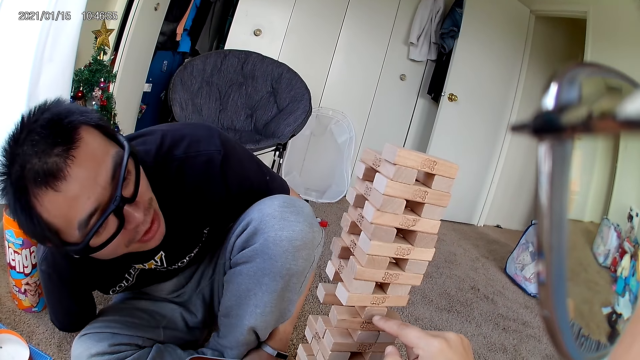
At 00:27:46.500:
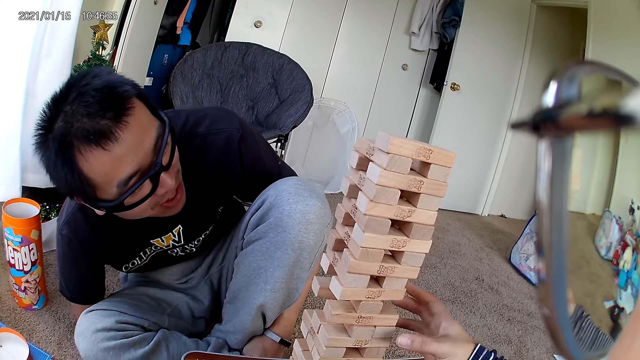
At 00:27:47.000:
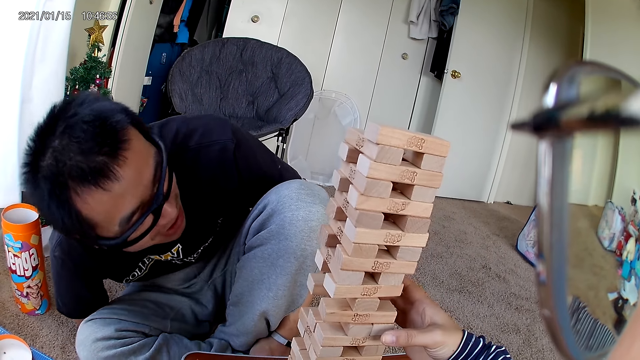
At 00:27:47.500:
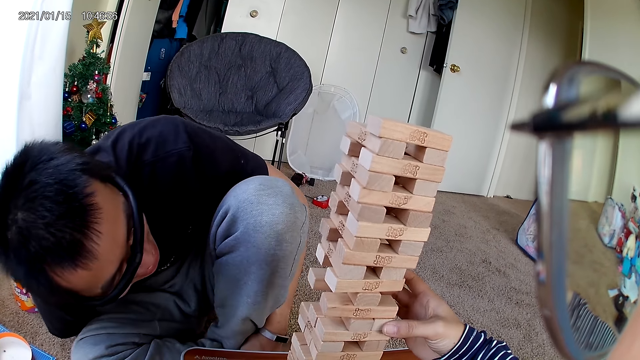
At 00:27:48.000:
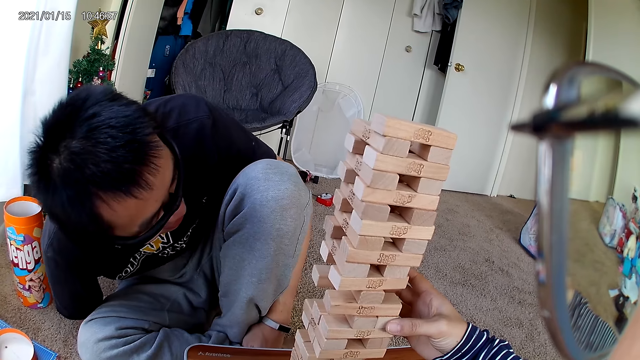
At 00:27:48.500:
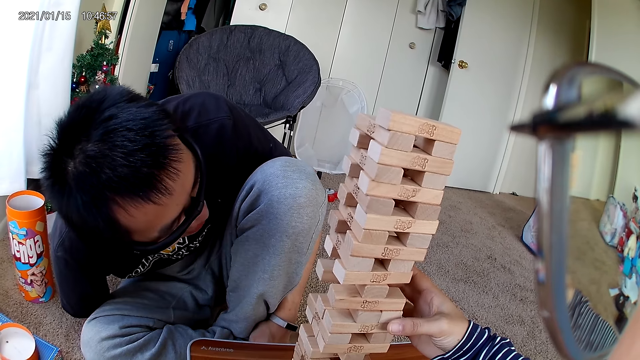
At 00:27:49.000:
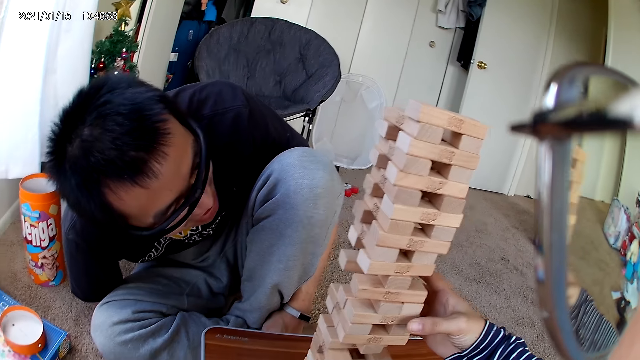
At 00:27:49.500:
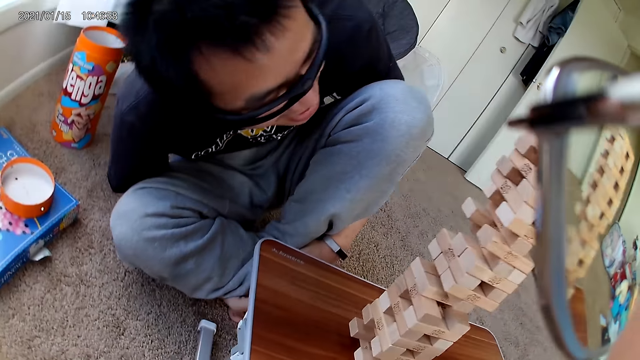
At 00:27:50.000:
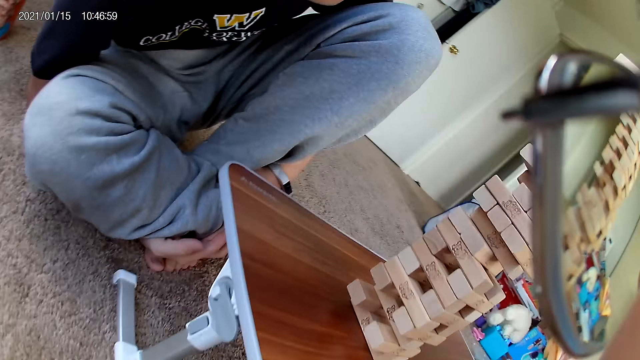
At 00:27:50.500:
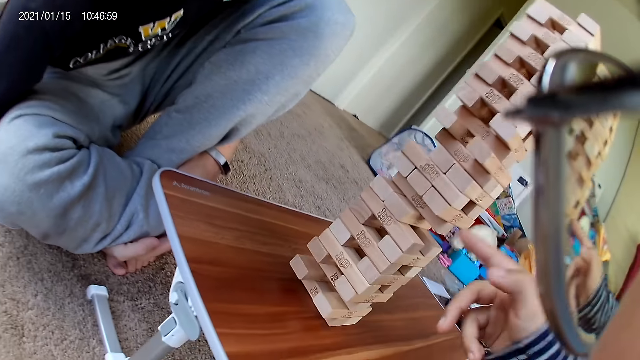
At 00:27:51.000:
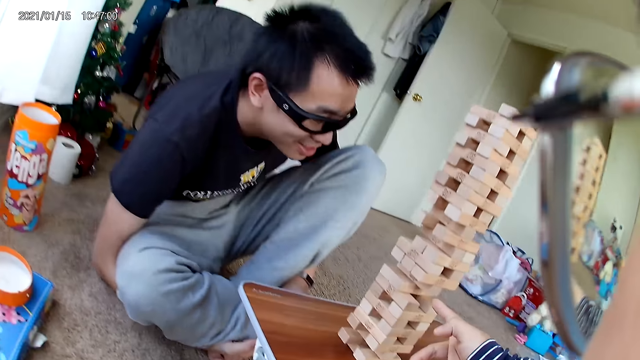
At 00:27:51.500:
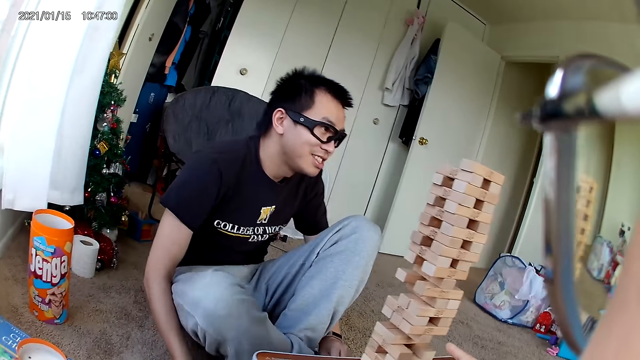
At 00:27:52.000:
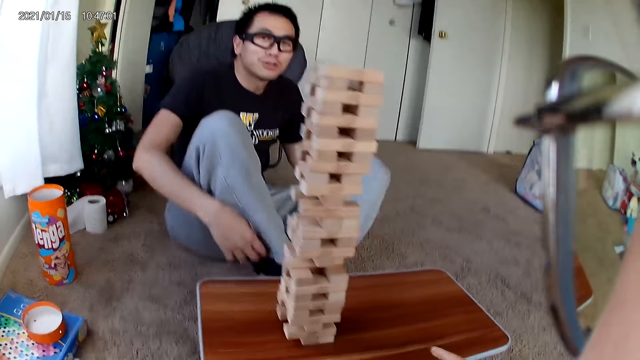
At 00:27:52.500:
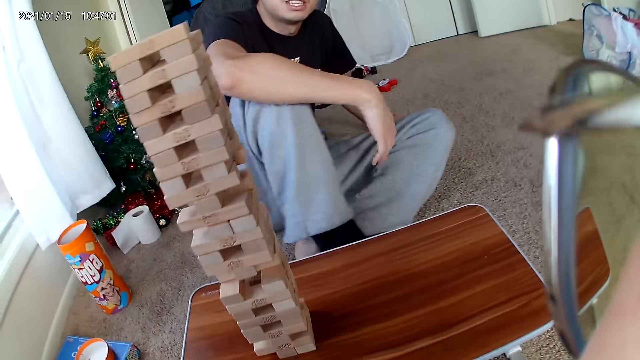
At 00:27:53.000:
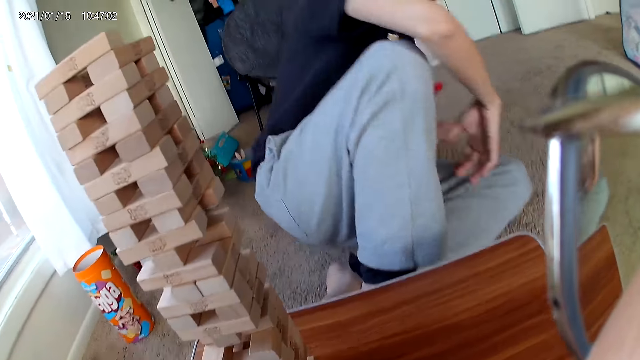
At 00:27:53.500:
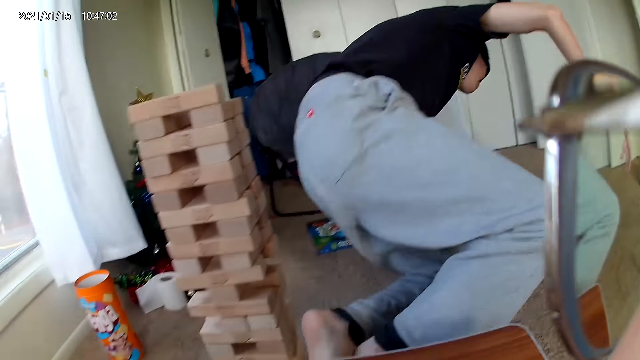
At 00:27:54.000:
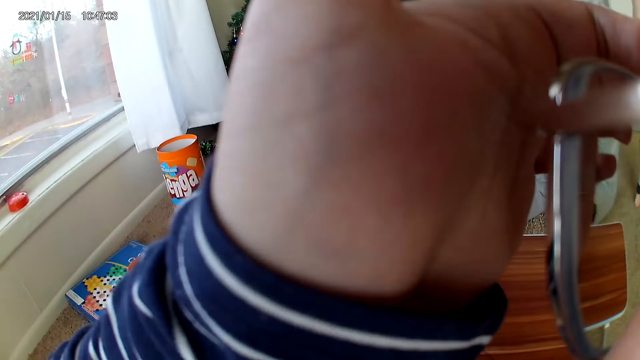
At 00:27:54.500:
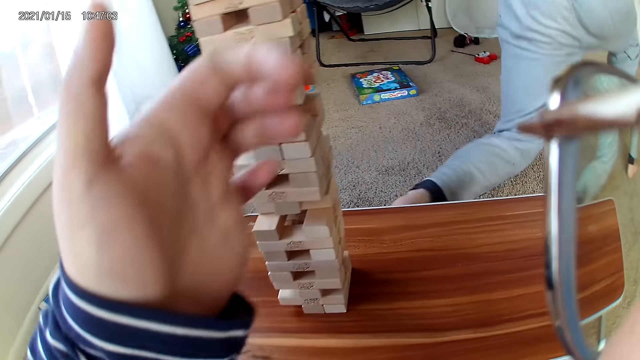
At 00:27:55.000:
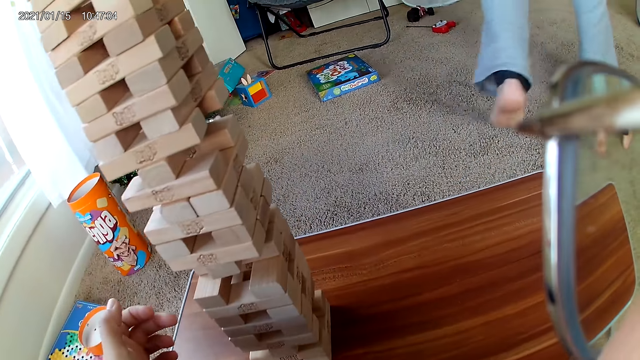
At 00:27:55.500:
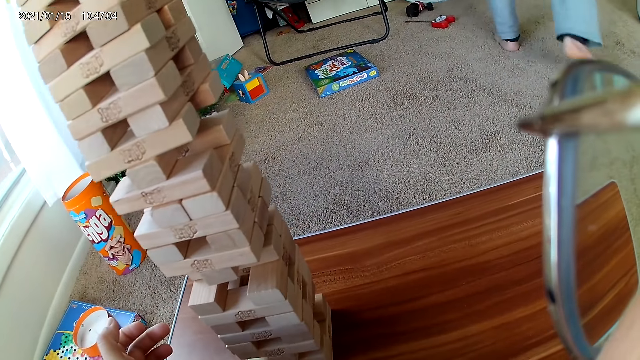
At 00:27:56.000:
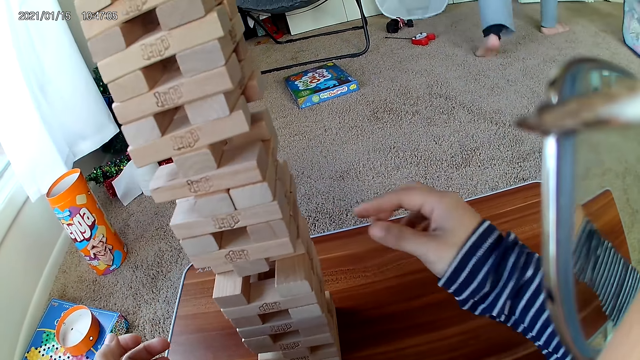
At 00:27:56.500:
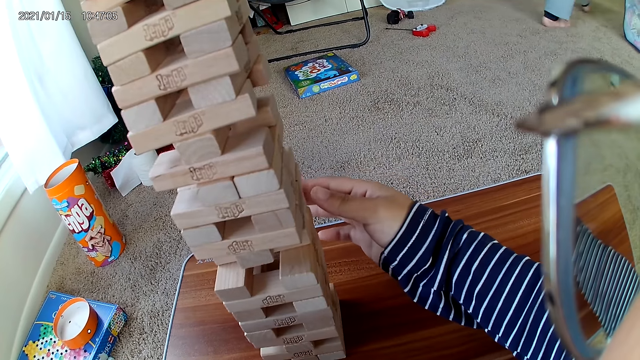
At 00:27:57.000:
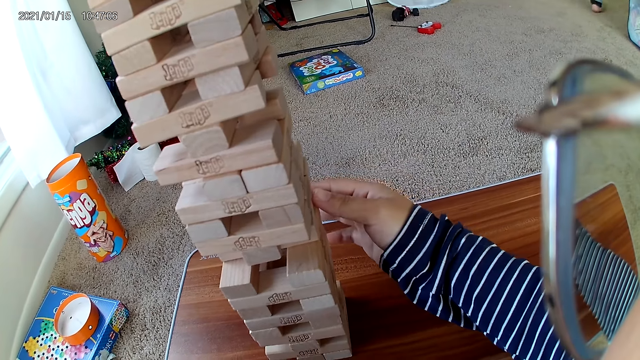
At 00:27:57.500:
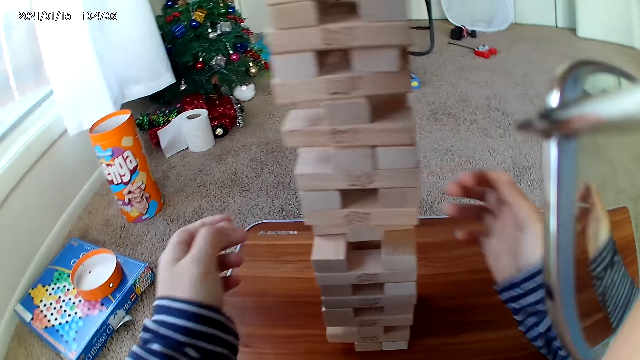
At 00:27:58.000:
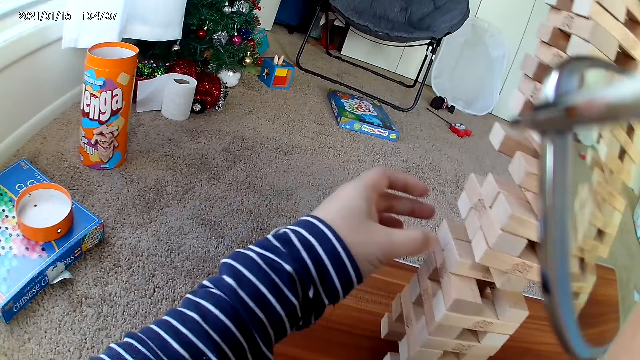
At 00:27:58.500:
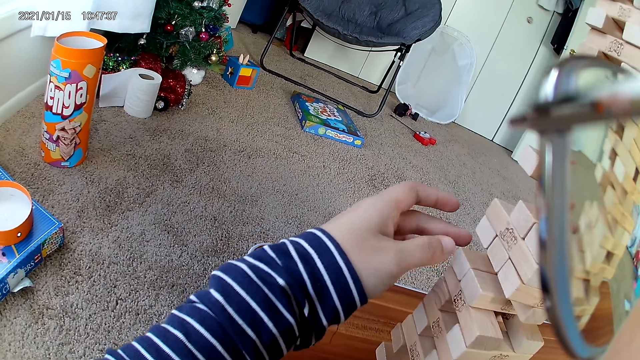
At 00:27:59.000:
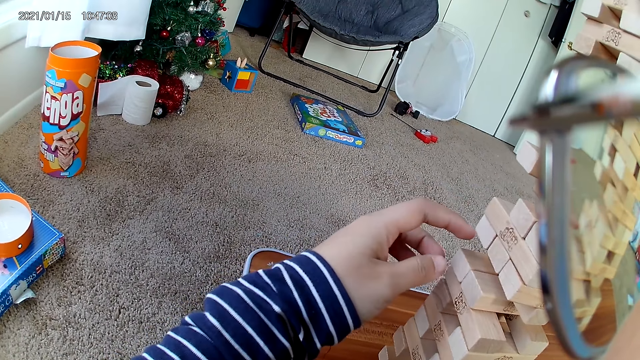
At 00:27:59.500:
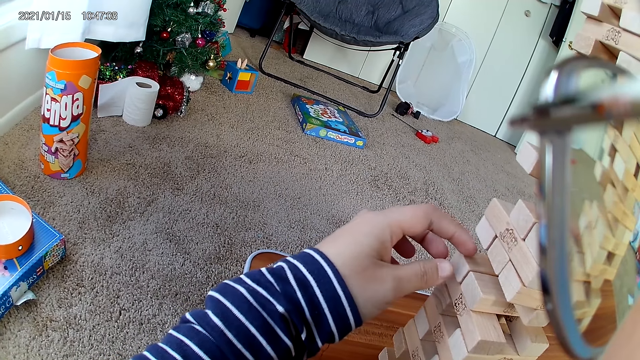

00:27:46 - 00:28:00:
The camera wearer touches a piece in the wooden puzzle with her right hand. She holds the block. She looks around. She interacts with a man. The man stands from the ground. The camera wearer cleans her eye with her left hand. The man walks out of the room. The camera wearer hovers her right hand through the wooden puzzle. She holds the block. She removes a piece from the wooden puzzle with her left hand.

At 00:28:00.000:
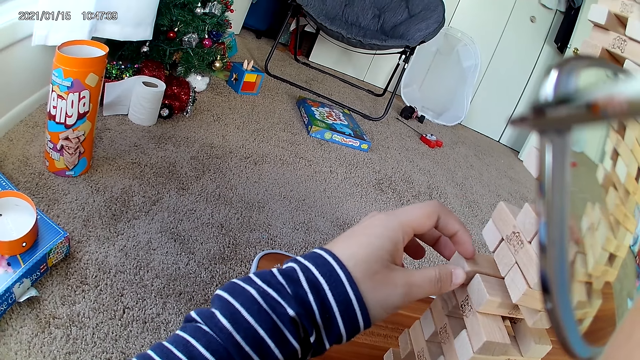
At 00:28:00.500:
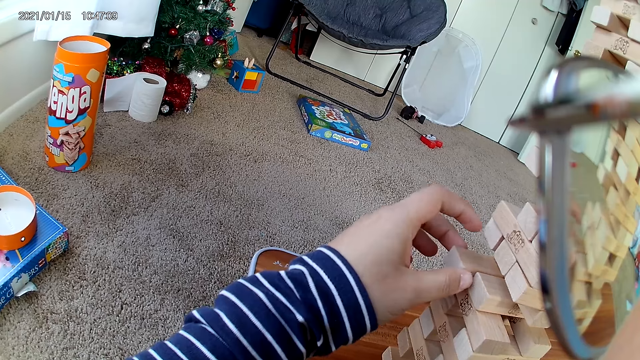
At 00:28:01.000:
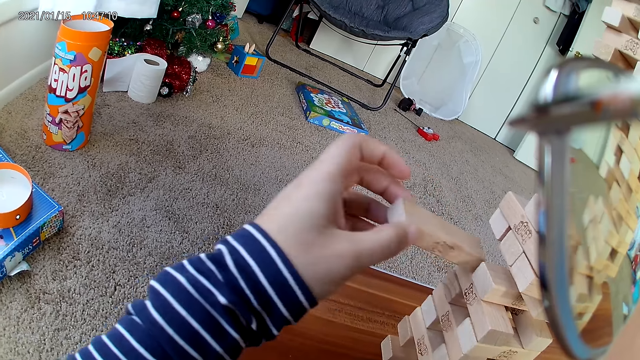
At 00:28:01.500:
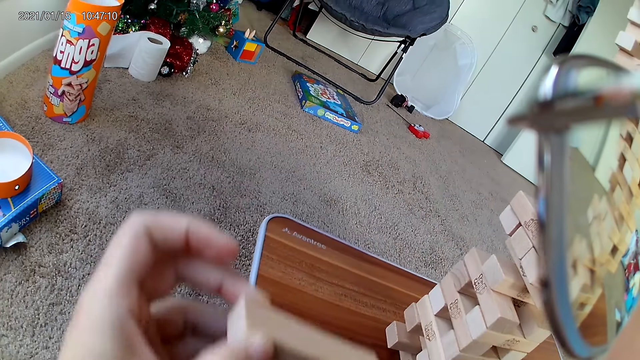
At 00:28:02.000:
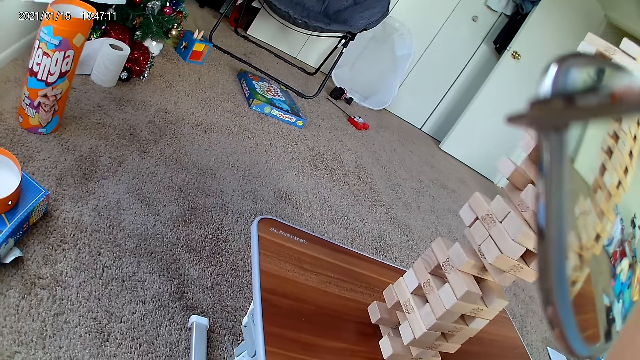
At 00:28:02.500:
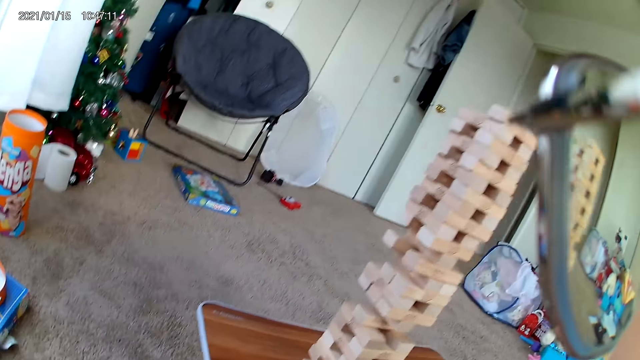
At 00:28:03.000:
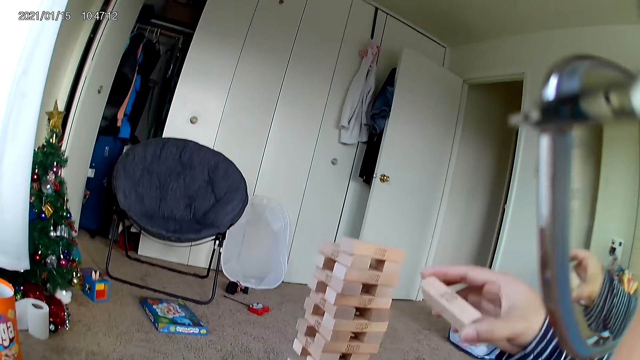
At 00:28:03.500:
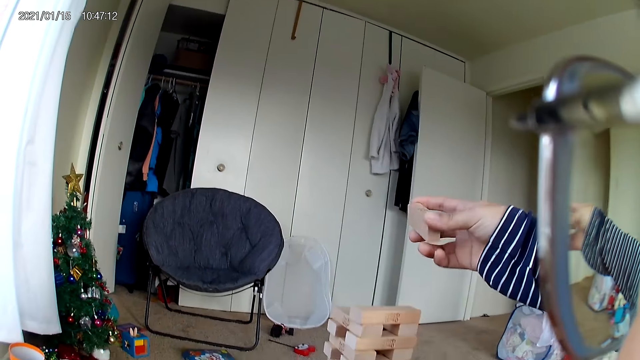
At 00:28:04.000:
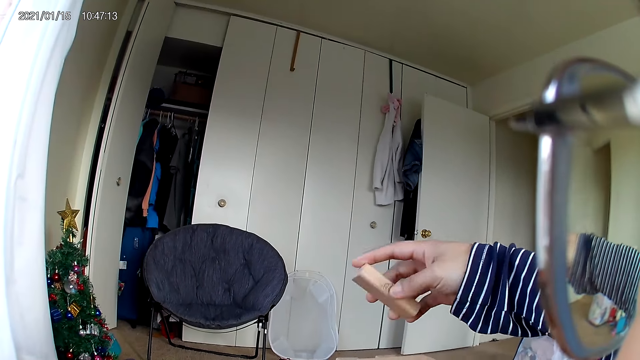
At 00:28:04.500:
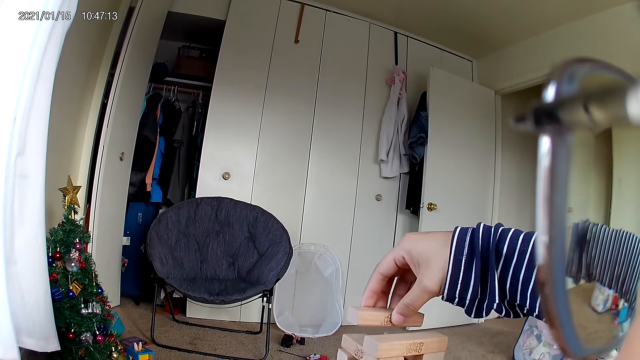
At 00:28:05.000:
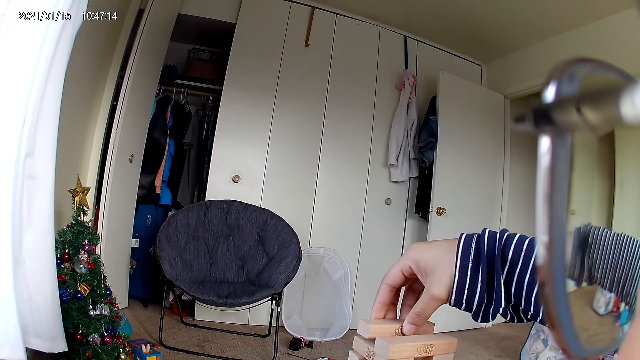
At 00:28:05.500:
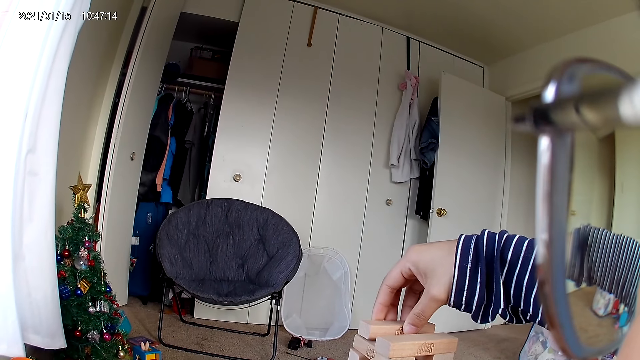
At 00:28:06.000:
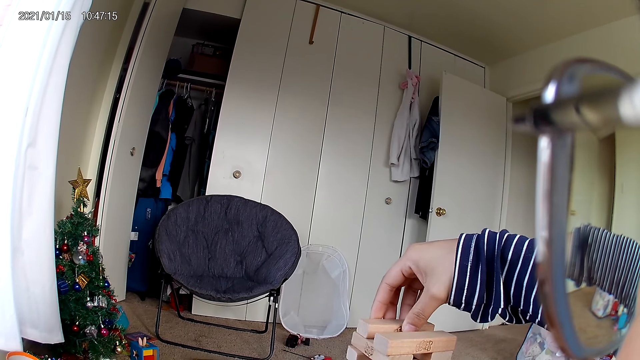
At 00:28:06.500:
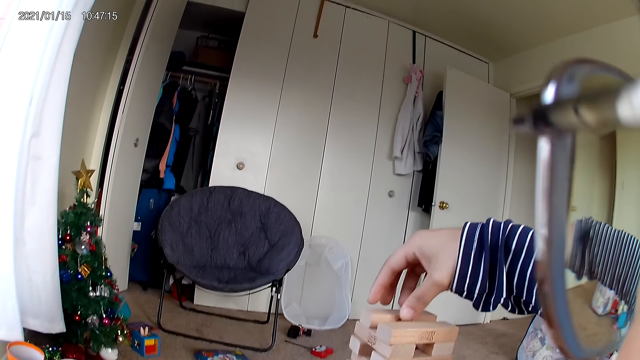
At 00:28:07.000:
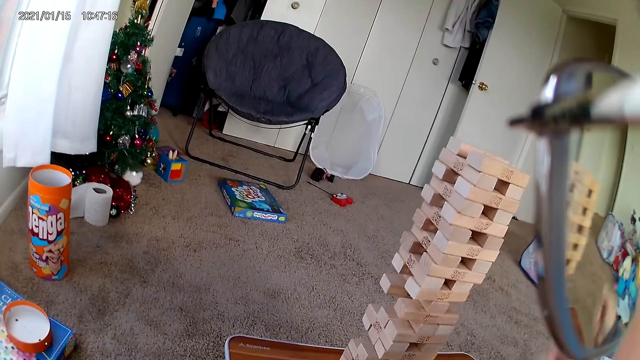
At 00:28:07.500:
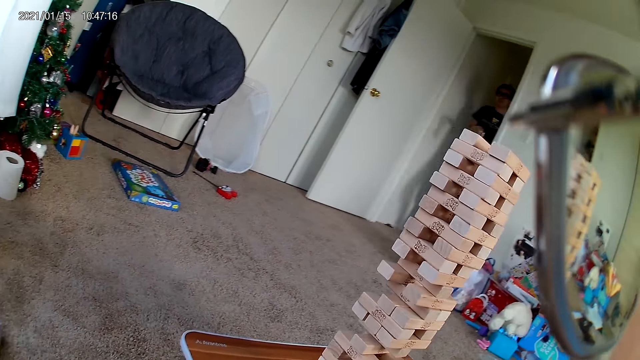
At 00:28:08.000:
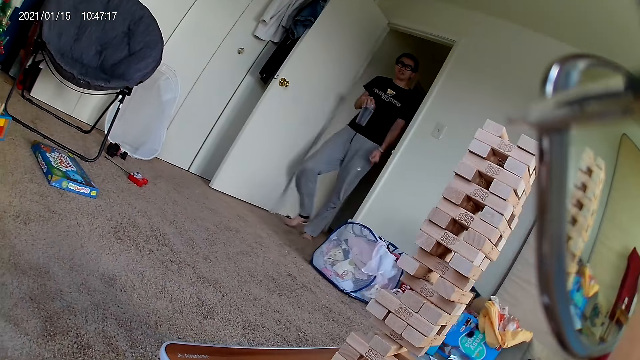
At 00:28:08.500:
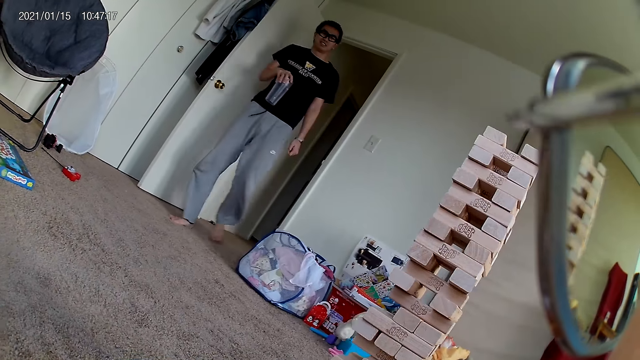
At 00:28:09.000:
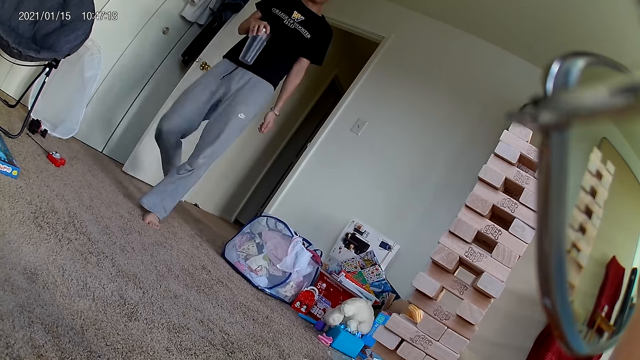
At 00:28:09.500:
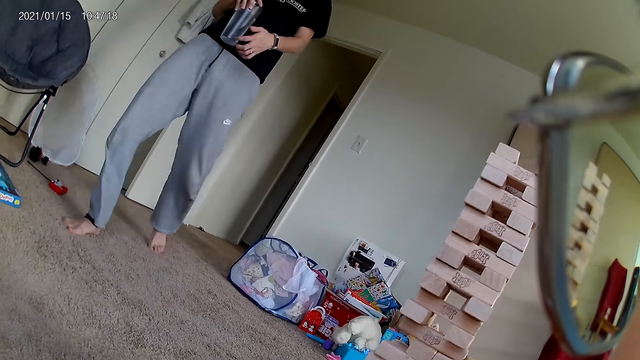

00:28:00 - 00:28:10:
The camera wearer pulls out the block from the castle. She passes the piece from her left hand to her right hand. She puts the piece in her right hand on the wooden puzzle. The man walks into the room with a glass of water in his right hand. The camera wearer looks around.
